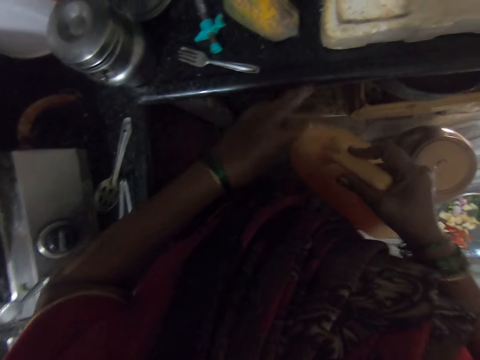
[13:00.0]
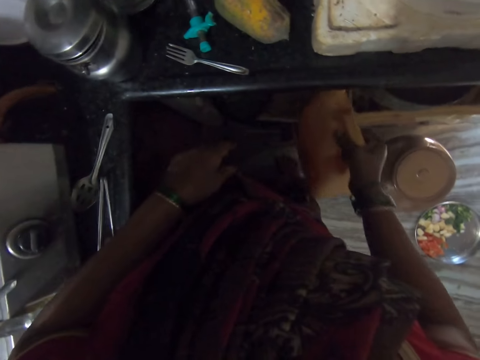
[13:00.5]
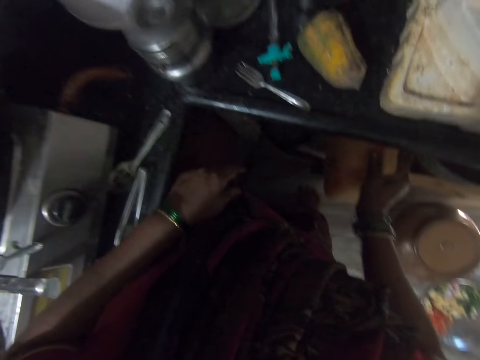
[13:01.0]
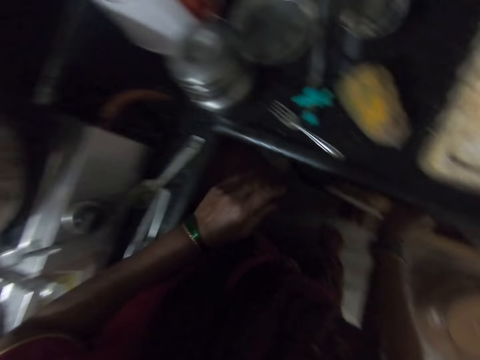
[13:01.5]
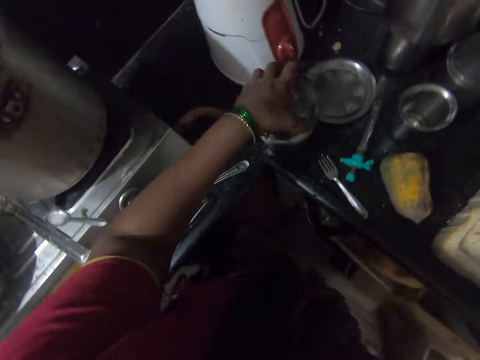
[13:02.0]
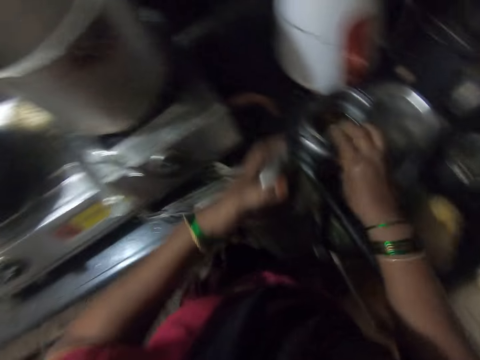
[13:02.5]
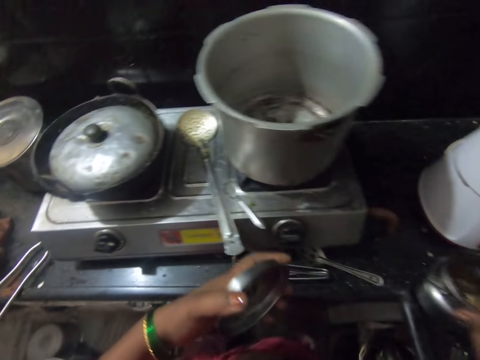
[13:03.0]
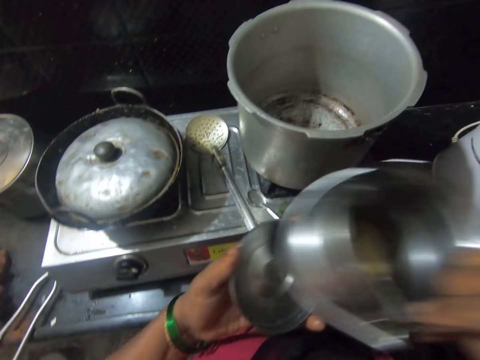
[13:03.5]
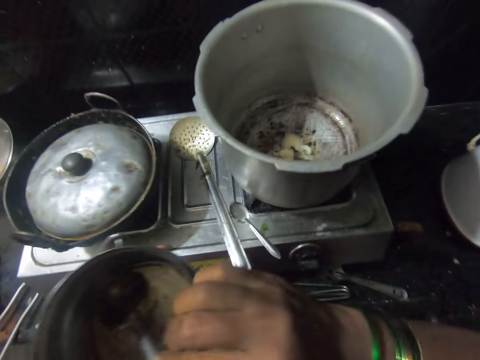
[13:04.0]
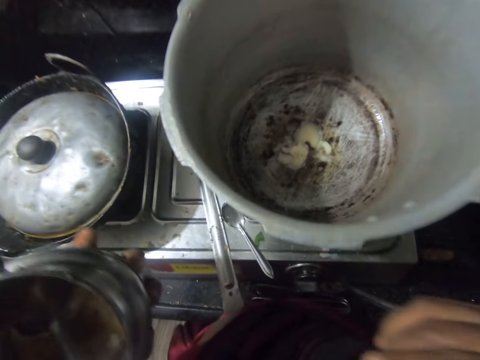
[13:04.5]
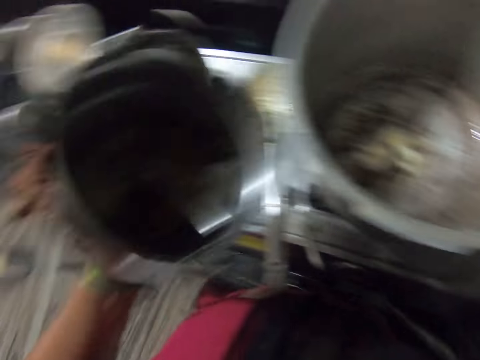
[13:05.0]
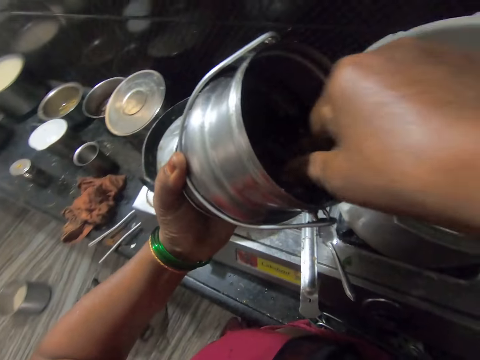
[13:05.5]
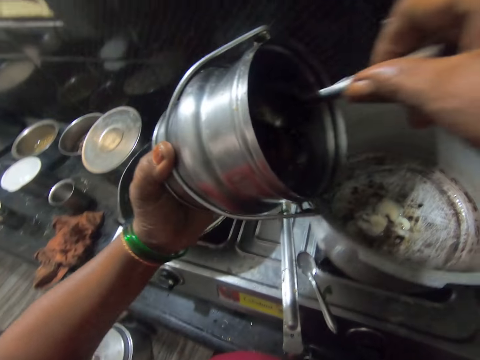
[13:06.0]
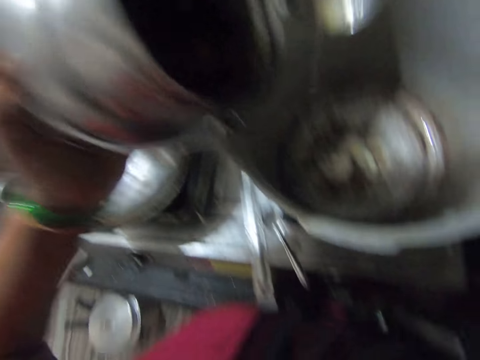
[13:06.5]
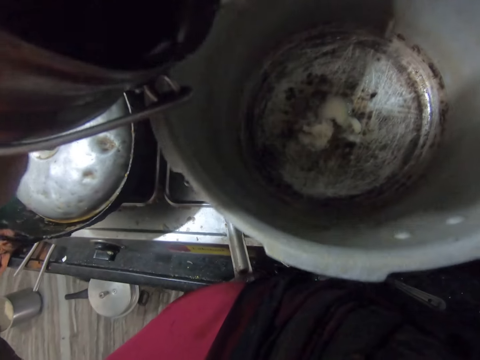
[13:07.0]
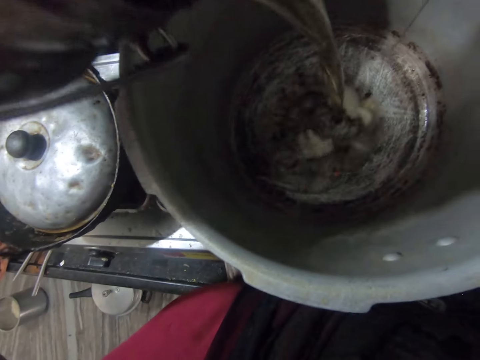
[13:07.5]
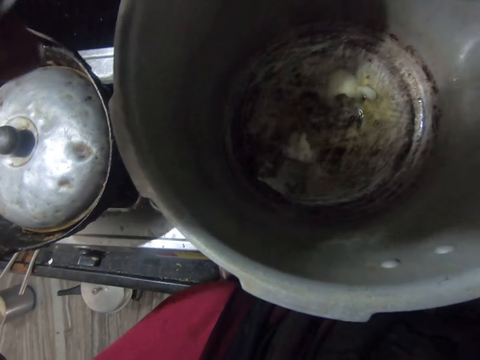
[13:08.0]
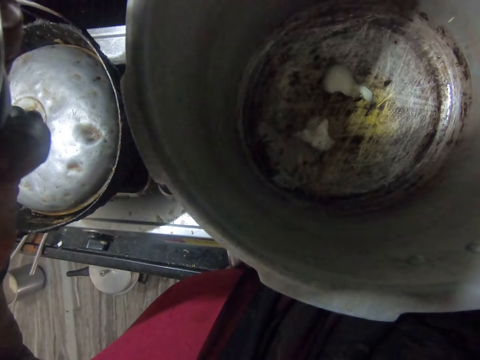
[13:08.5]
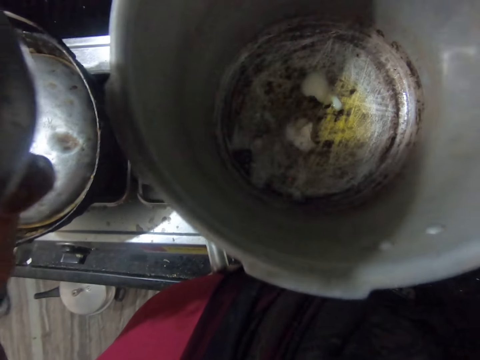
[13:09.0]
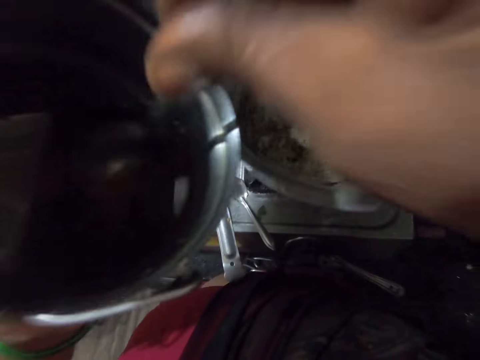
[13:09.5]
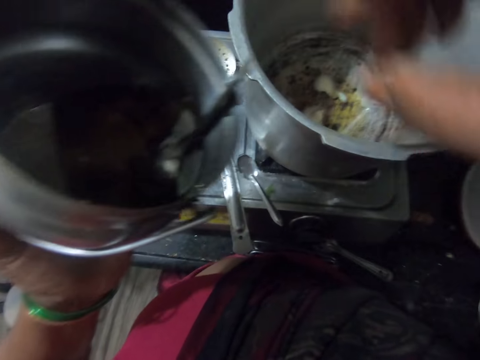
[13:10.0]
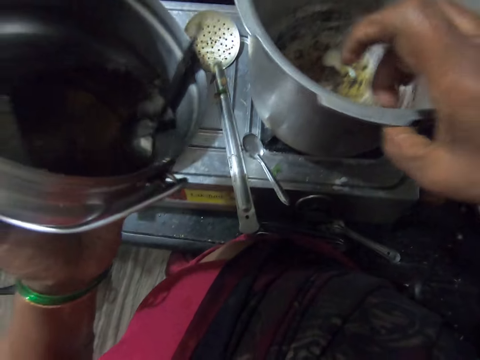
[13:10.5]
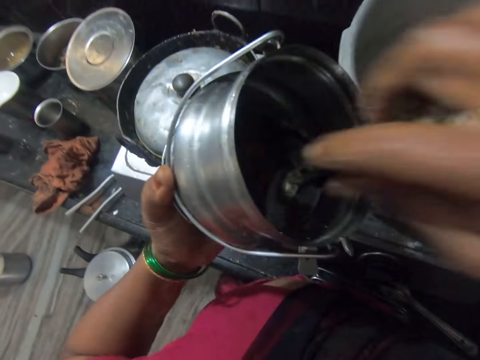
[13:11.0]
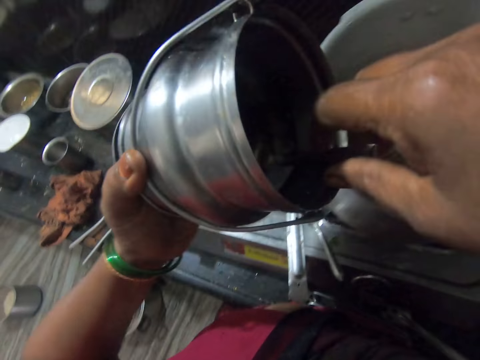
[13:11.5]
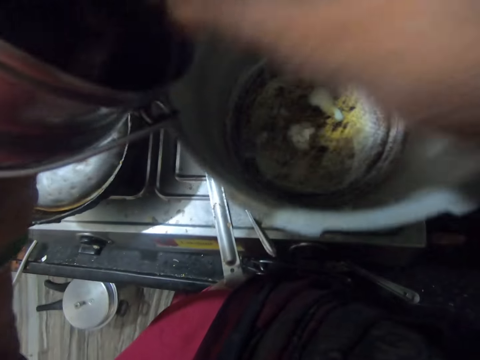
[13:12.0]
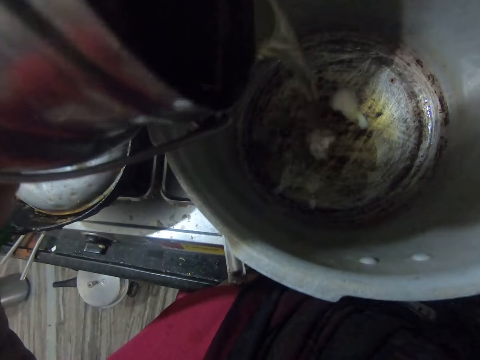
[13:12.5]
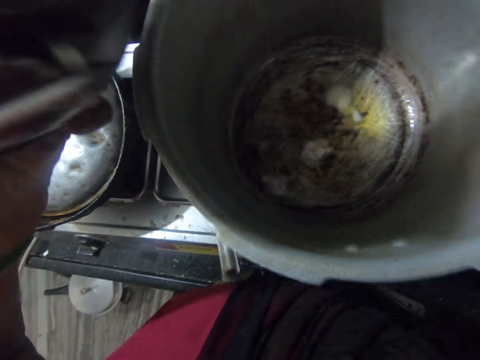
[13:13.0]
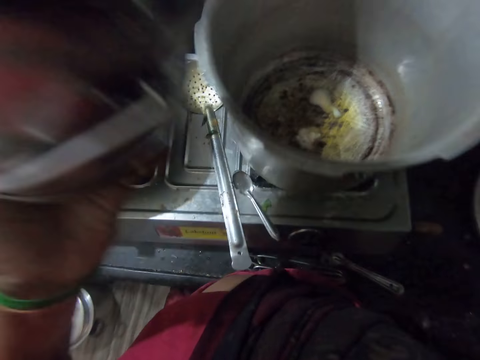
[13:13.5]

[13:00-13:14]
The camera wearer puts the jerrycan under the counter top. They open the container. They hold the lid. They carry the container. They hold the container. They lift the container. They hold the container with the other hand. They look inside the cooking pot. They take the spoon from the container. They hold the spoon. They pour oil in the cooking pot. They put the spoon in the container. They touch the pot. They move the cooking pot on the cooker. They hold the spoon. They pour oil in the cooking pot.

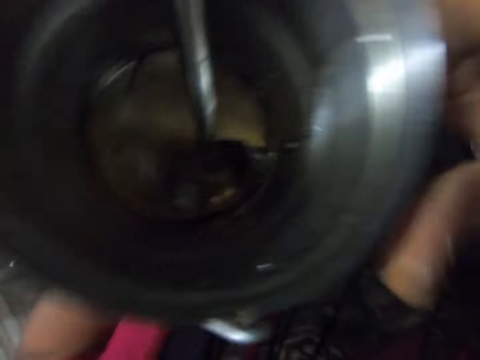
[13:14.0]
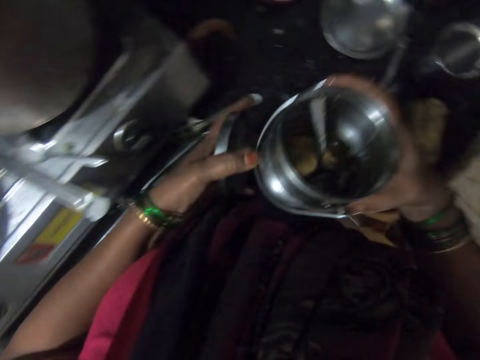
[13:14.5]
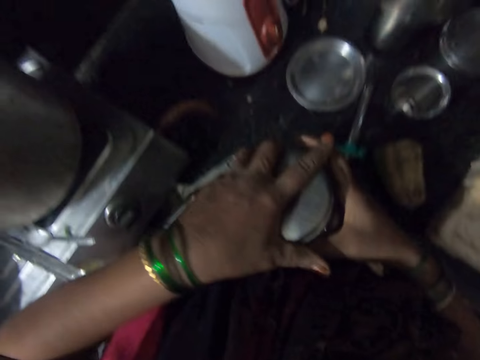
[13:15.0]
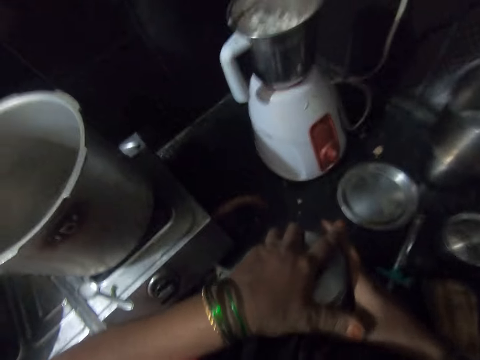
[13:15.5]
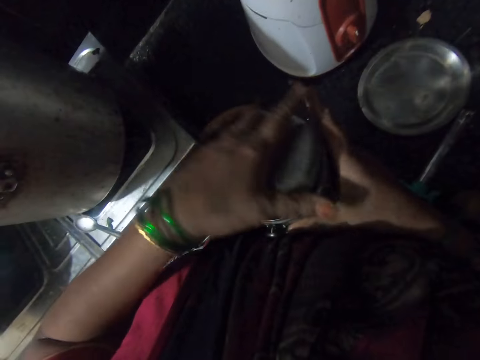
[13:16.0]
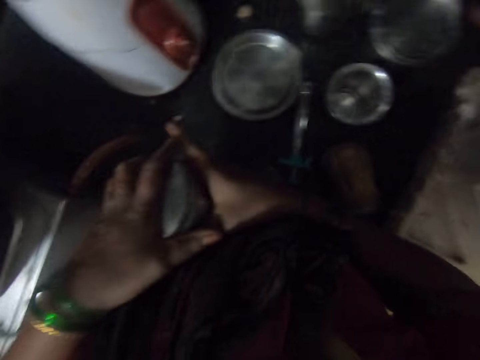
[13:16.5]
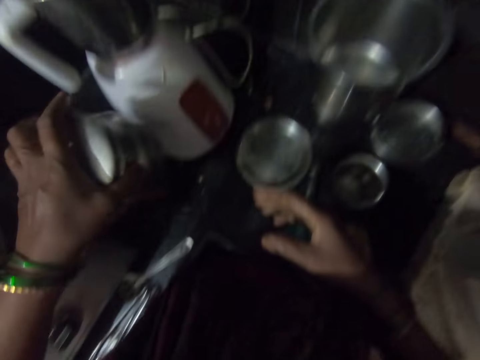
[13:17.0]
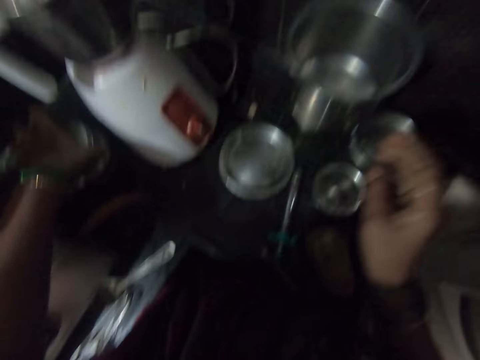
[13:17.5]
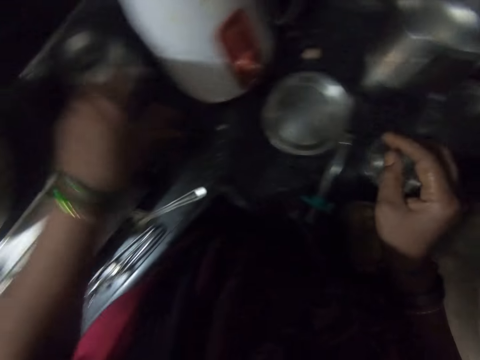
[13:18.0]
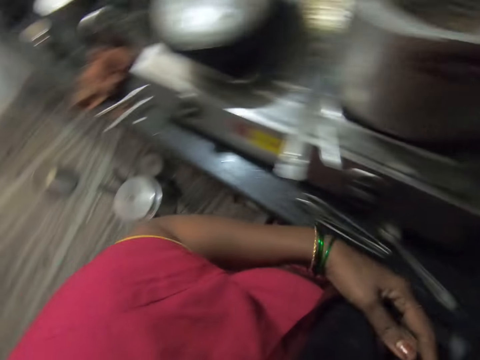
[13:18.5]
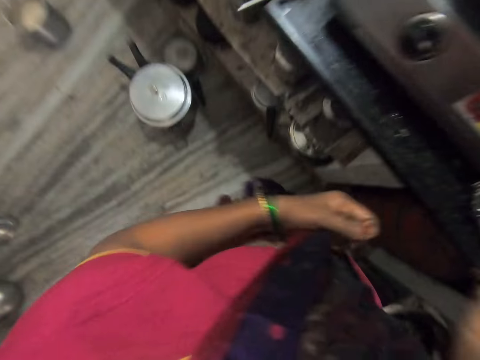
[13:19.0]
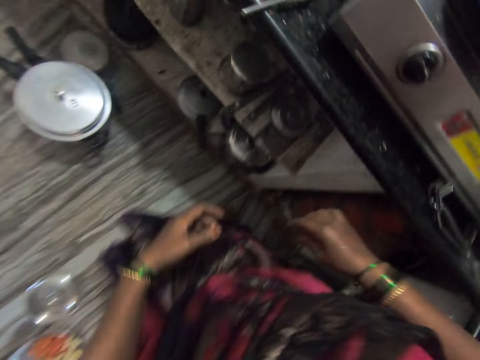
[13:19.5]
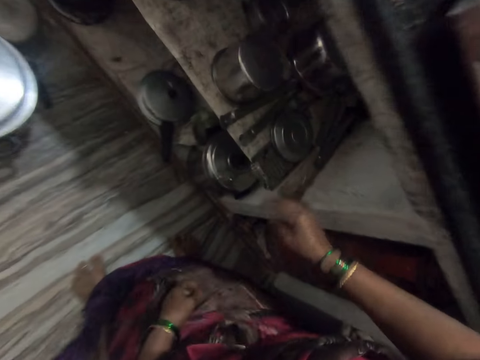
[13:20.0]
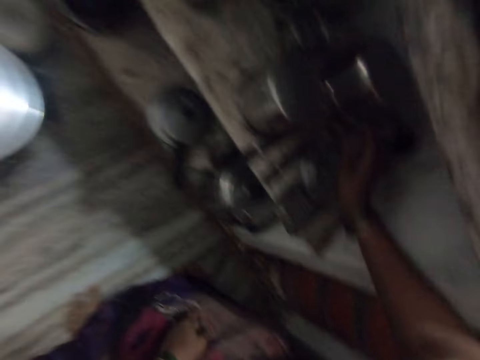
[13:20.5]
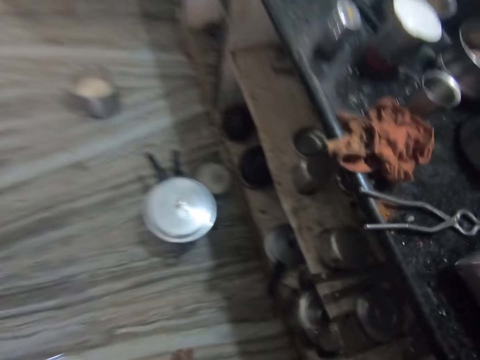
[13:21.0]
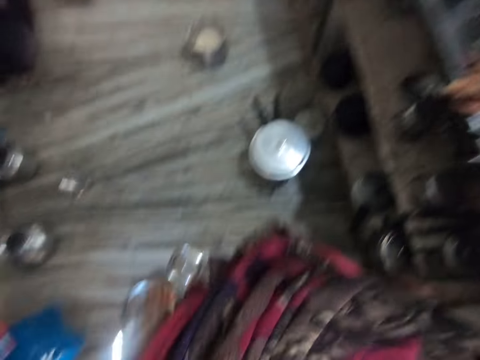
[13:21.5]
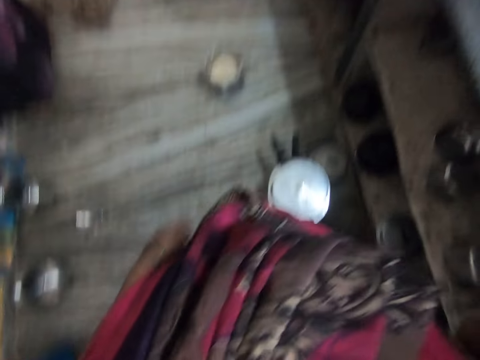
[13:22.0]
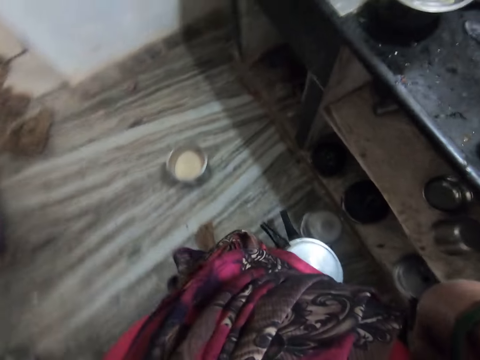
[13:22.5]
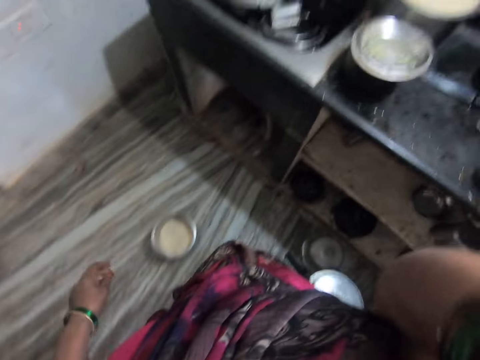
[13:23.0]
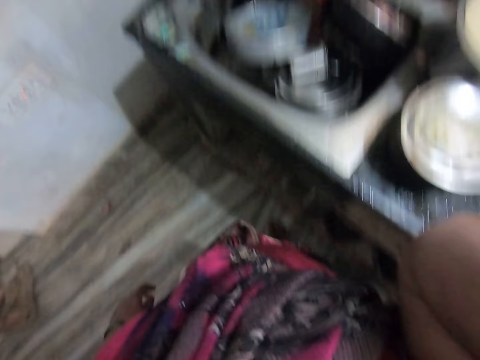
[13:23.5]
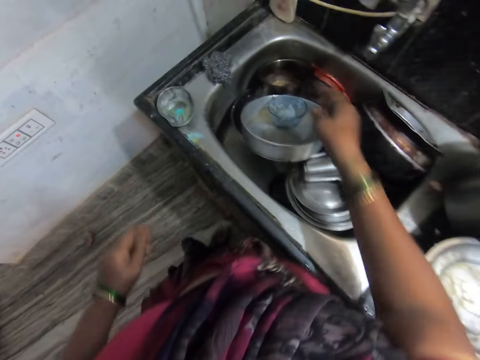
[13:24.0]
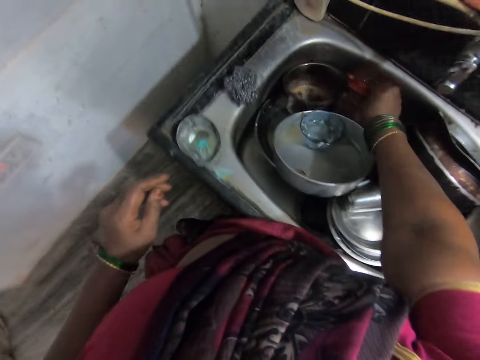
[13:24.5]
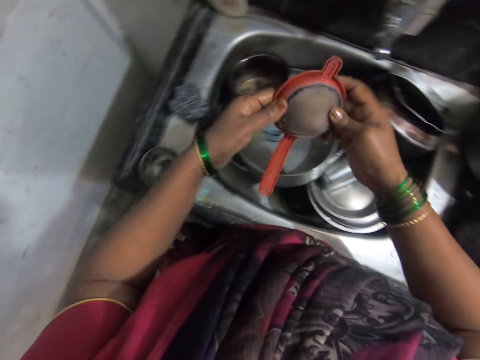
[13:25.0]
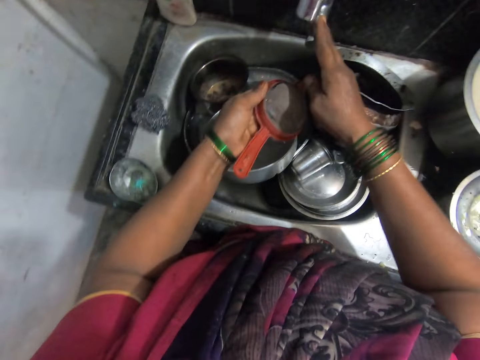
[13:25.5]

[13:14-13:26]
The camera wearer holds the container with both hands. He holds the container with the other hand. He covers the container. He puts down the container. He bends beside the cooker. He walks away from the cooker. He lifts his hand. He puts down his hand. He takes a sieve from the zinc. He holds the sieve with the other hand.
